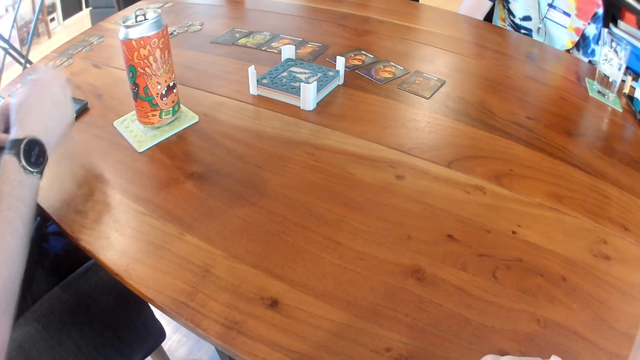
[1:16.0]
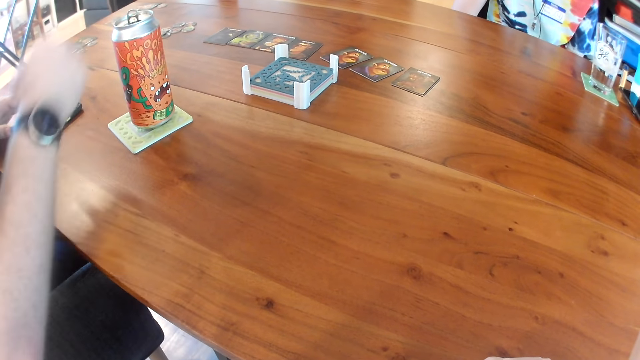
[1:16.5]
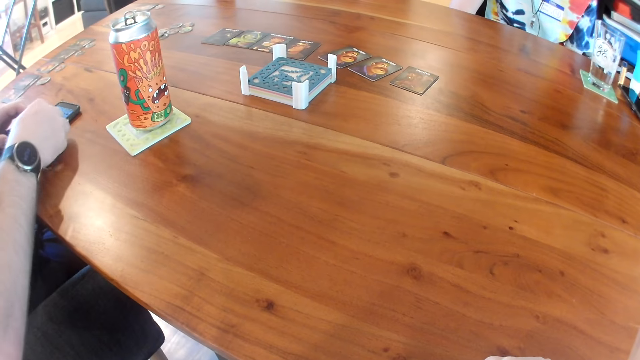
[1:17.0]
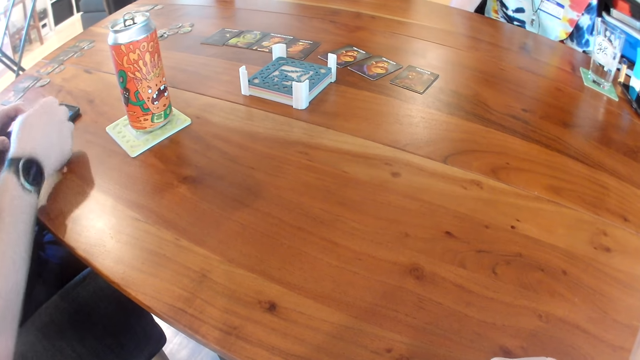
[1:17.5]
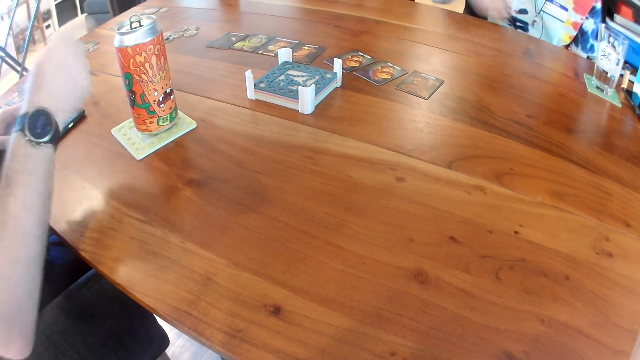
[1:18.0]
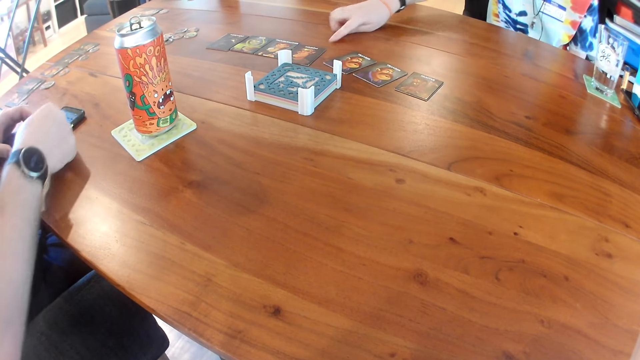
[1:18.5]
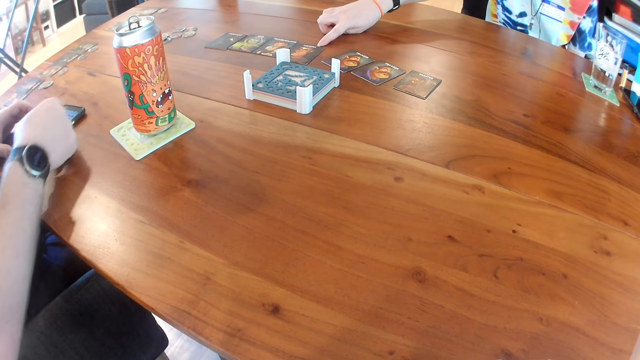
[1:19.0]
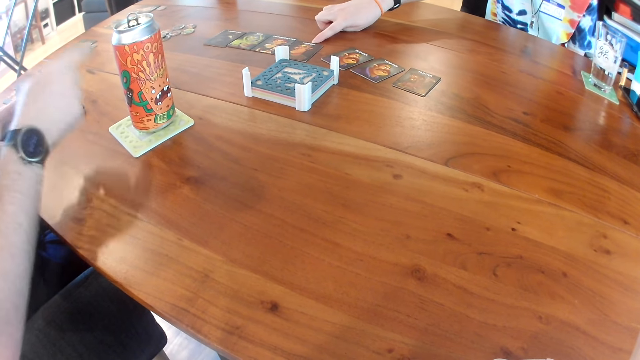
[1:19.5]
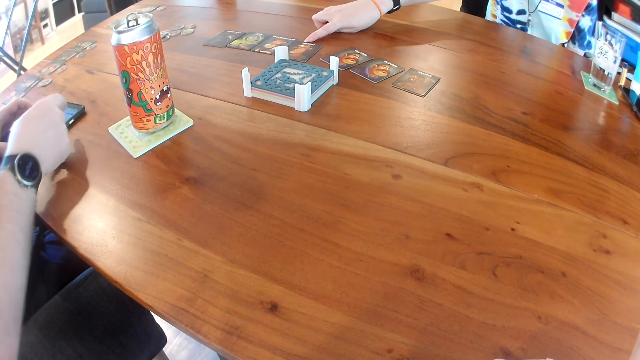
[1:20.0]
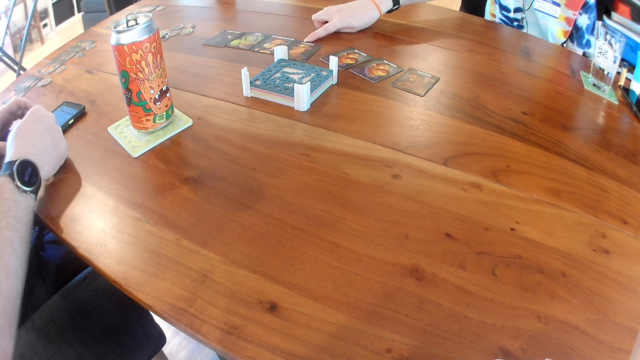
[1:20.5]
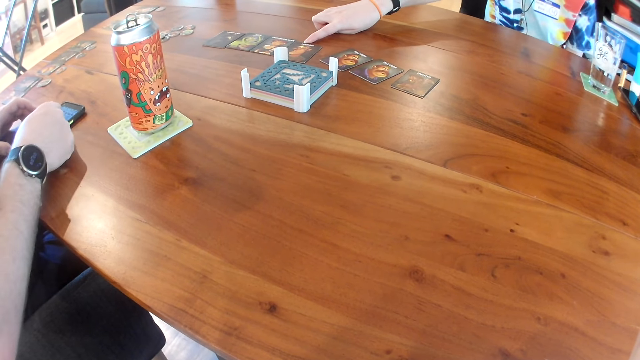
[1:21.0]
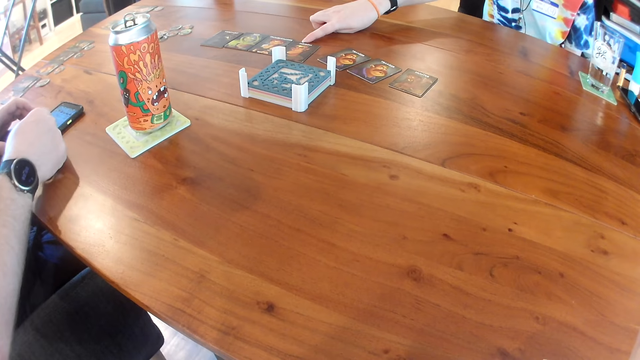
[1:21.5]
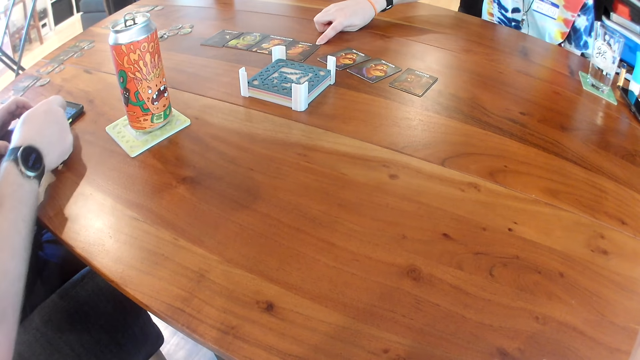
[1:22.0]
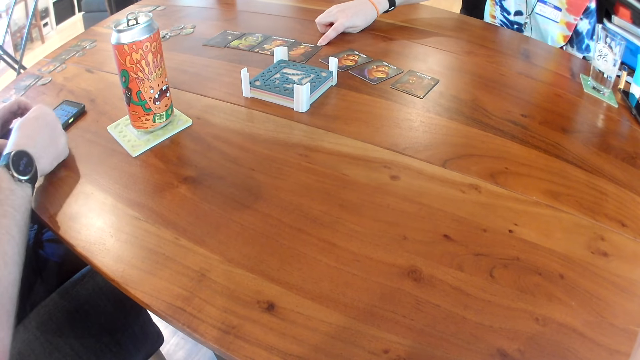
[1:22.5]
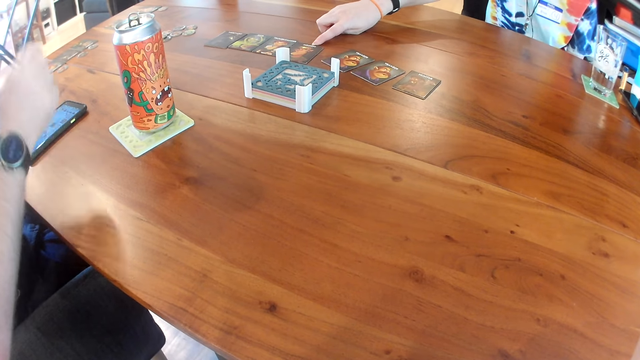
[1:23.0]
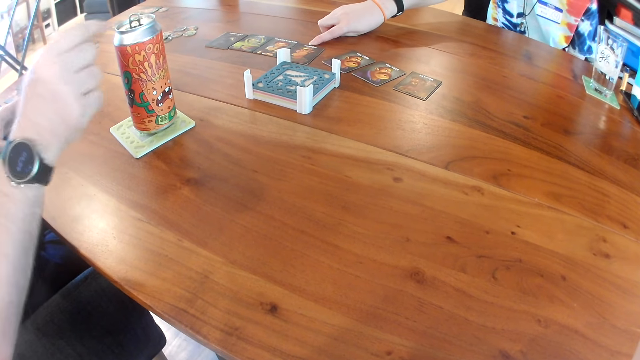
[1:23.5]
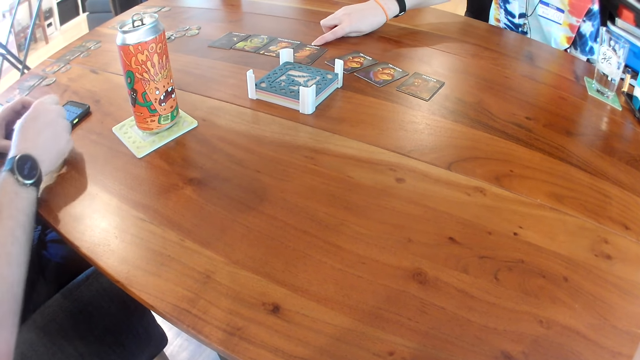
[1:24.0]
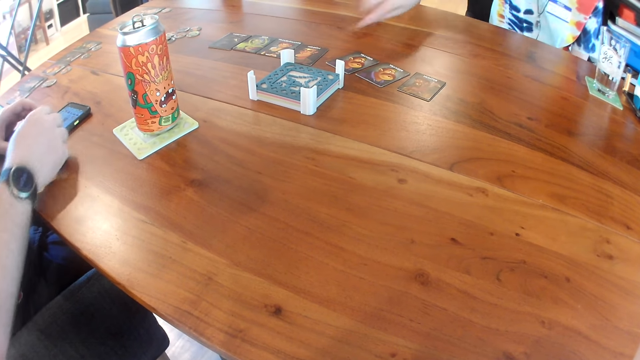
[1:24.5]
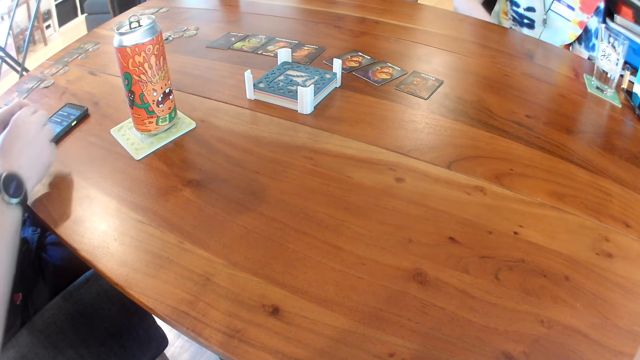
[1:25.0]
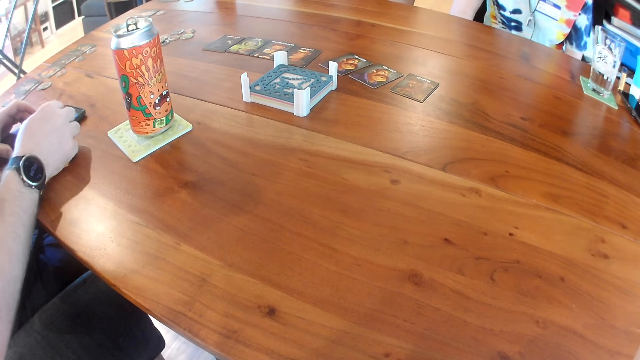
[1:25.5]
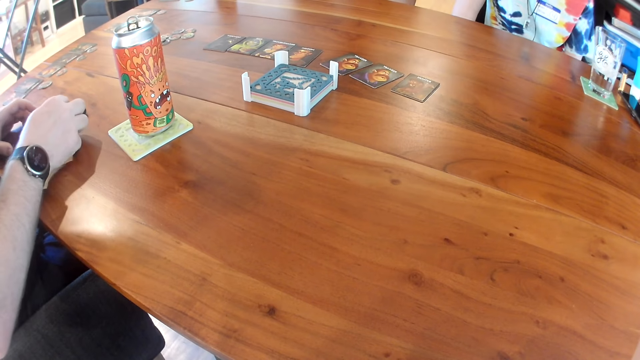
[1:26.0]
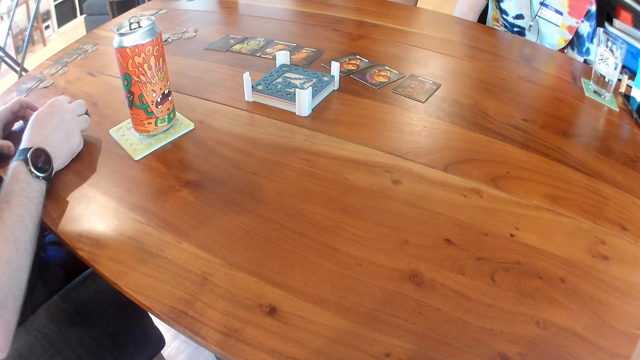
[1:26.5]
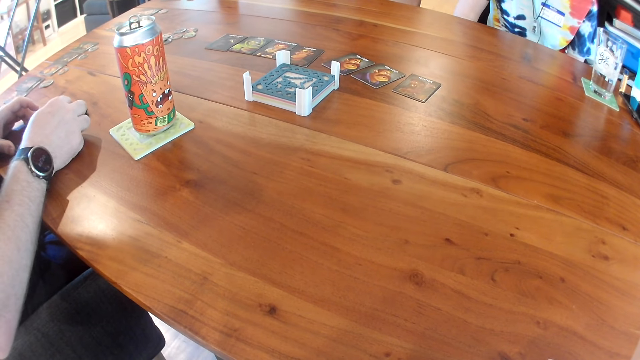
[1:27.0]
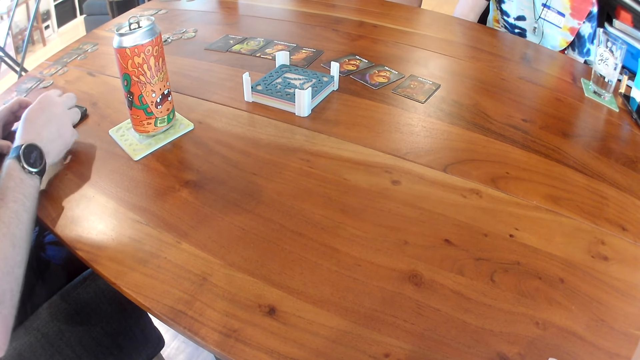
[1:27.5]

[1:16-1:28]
A woman touches a card with her right hand. The camera wearer looks at the hand of a person. They look at the phone with another person.

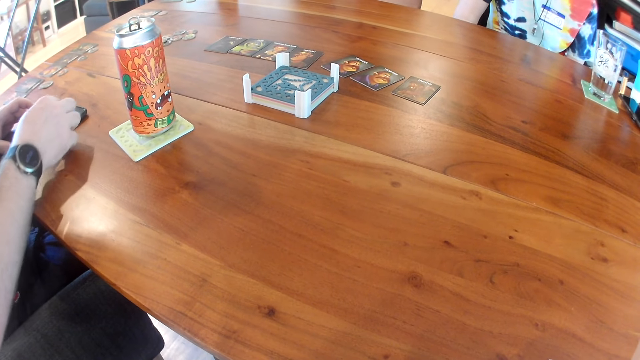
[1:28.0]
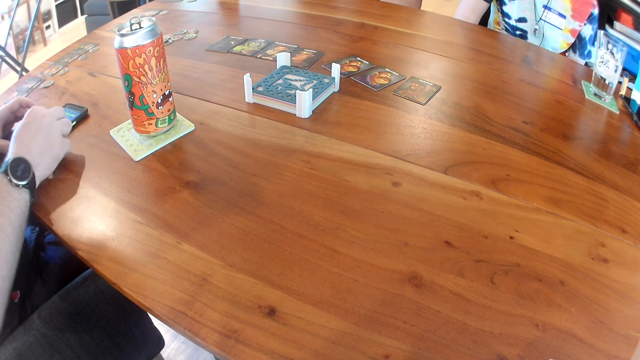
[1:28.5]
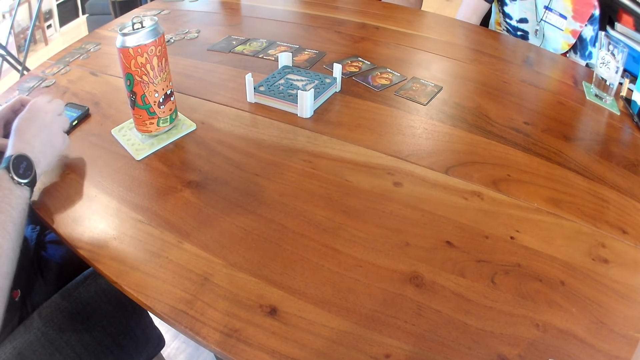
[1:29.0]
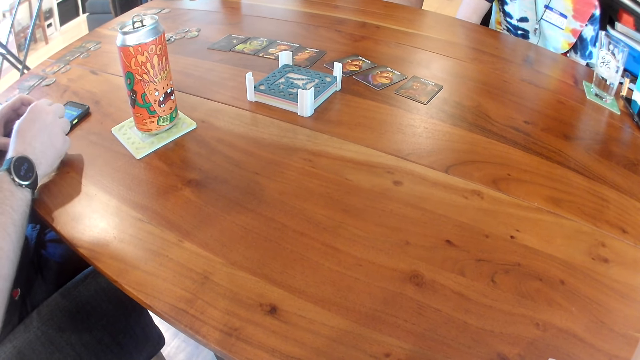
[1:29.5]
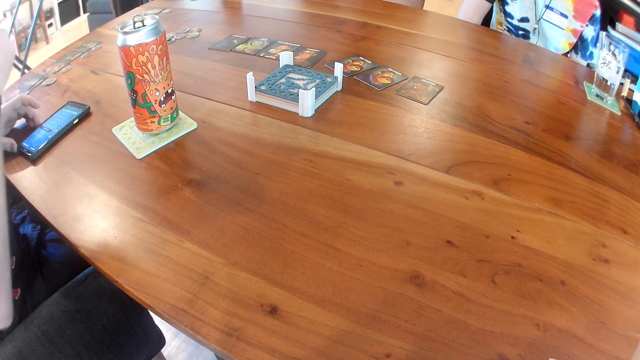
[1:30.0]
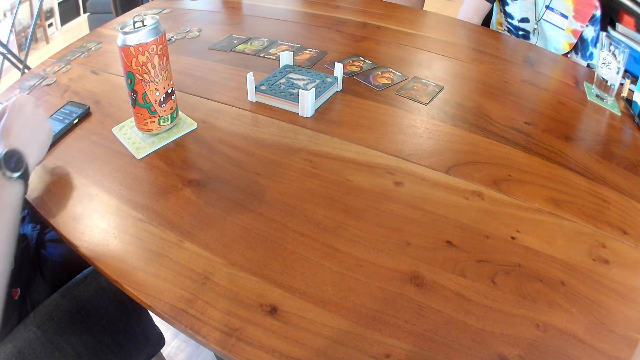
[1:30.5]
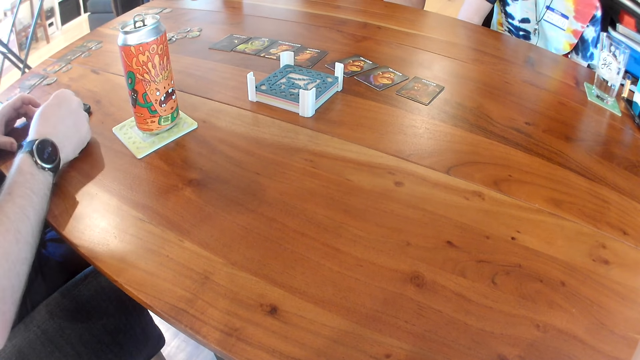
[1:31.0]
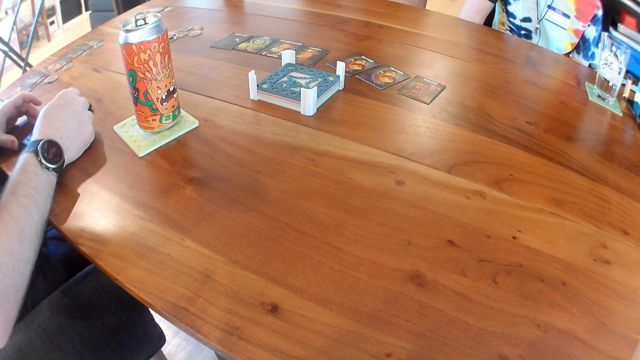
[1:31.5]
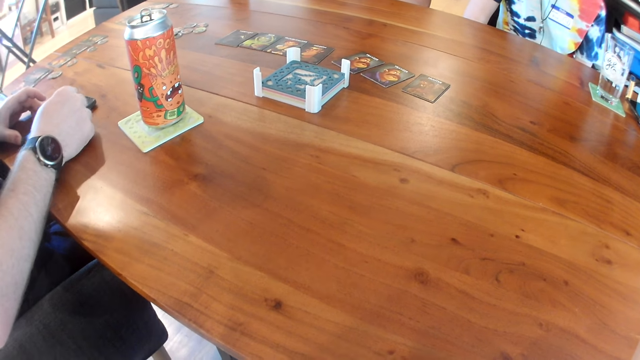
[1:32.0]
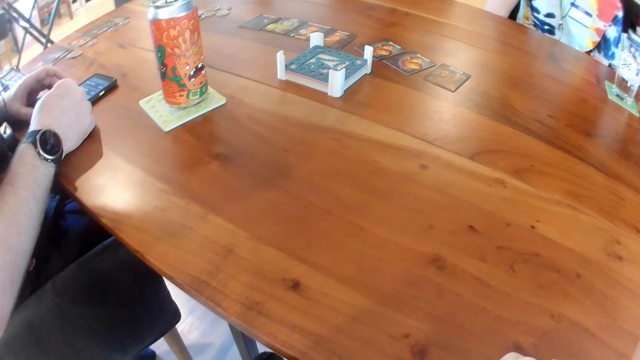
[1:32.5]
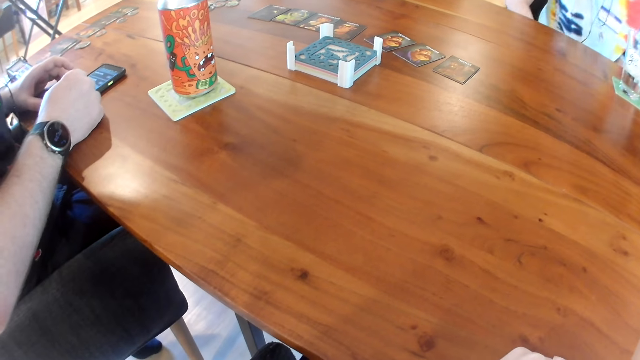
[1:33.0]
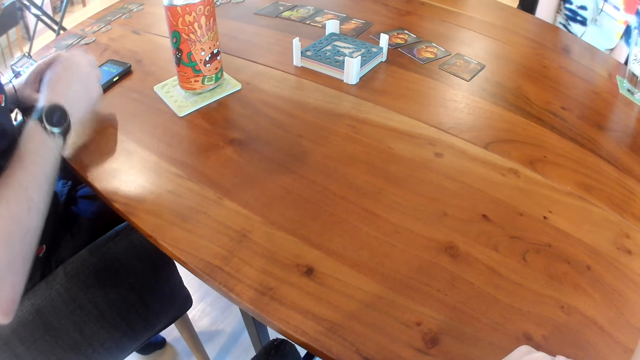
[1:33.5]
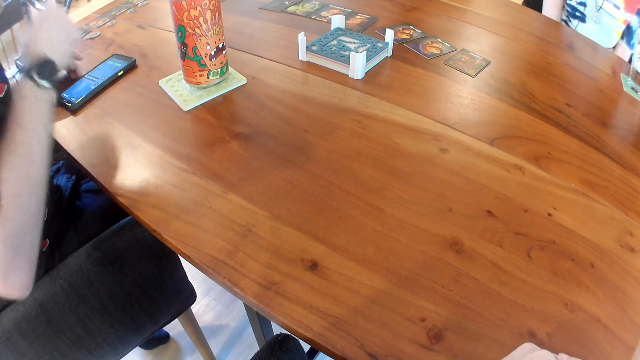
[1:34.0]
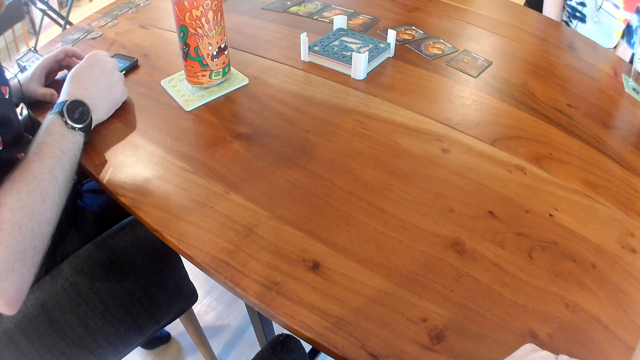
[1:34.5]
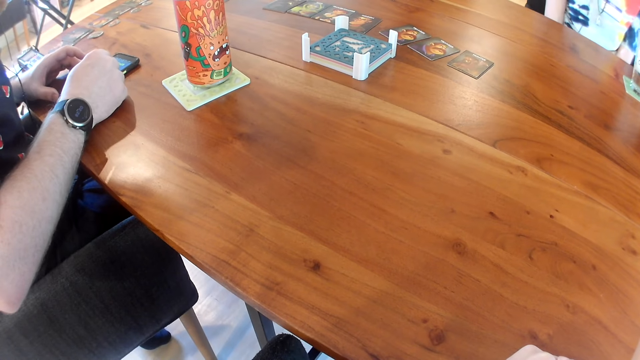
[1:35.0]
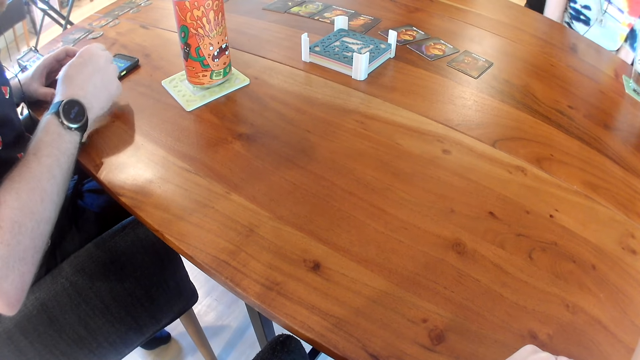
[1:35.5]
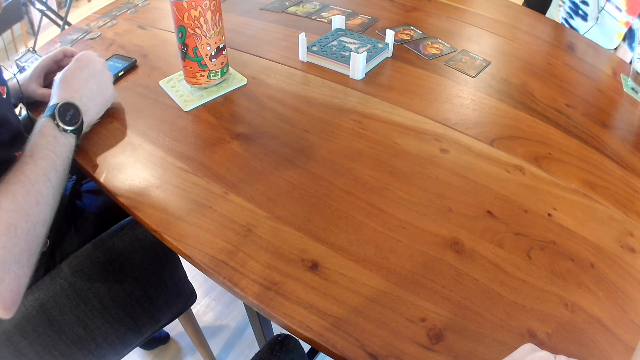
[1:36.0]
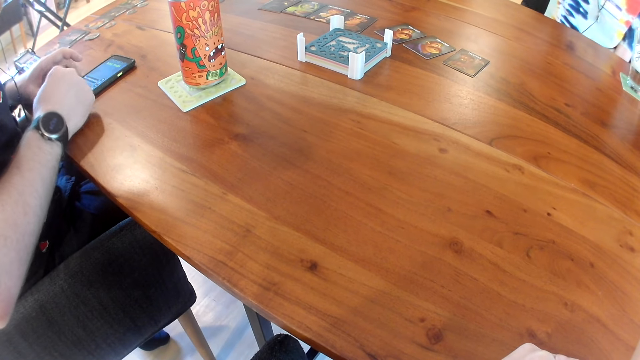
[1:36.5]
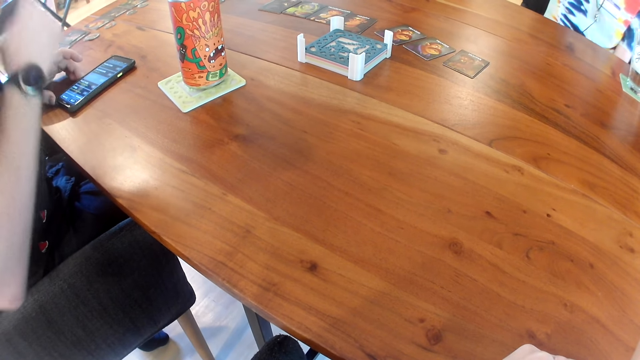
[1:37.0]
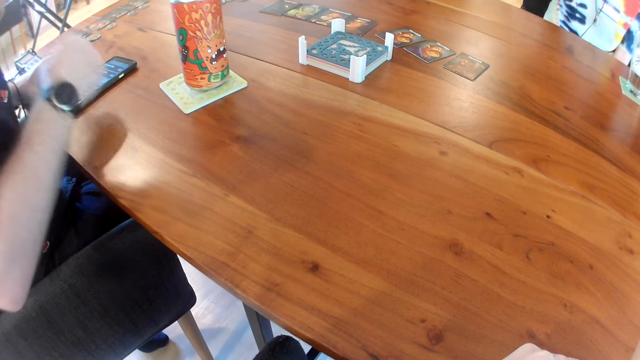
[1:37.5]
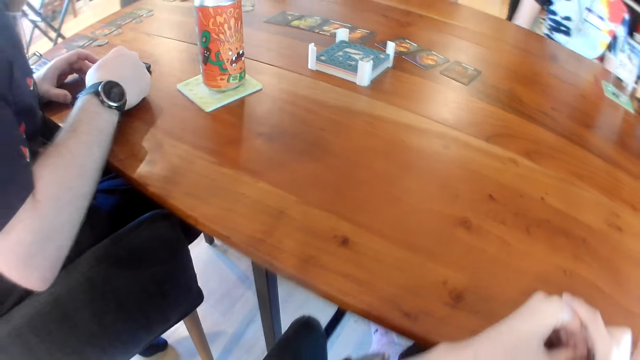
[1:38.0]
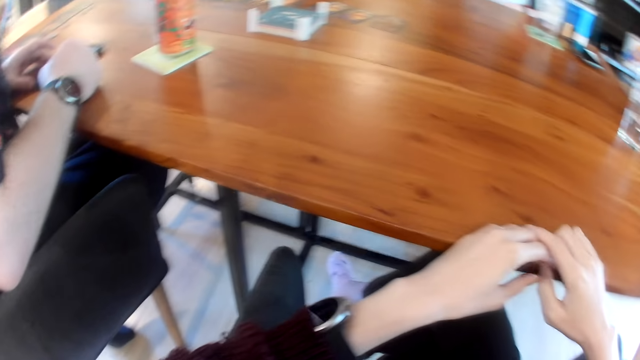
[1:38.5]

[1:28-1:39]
The camera wearer looks at the hands of a person.
